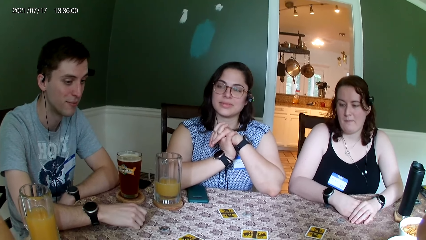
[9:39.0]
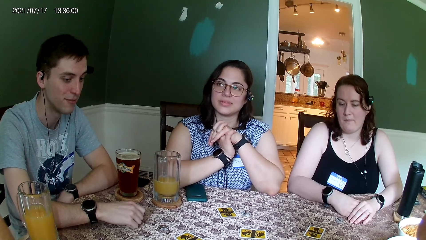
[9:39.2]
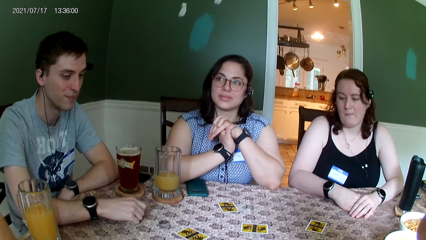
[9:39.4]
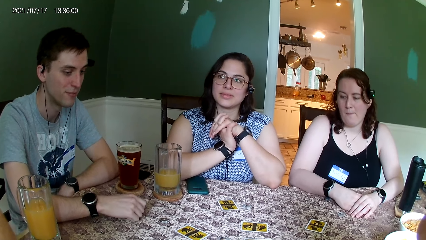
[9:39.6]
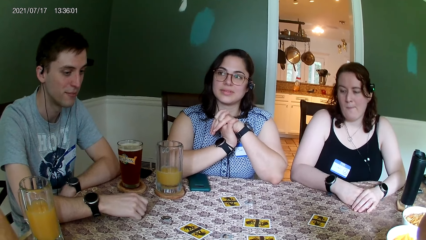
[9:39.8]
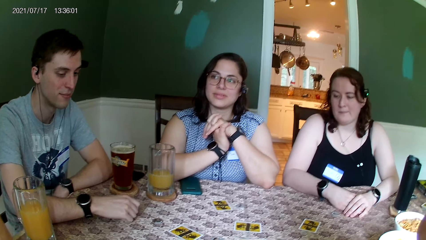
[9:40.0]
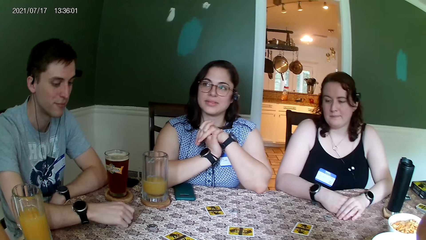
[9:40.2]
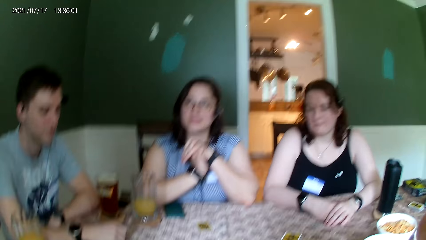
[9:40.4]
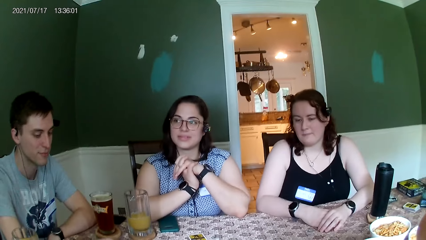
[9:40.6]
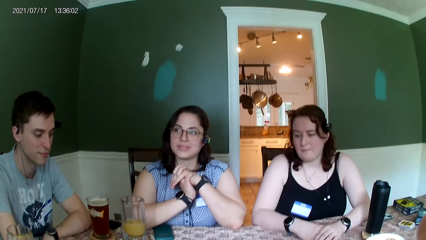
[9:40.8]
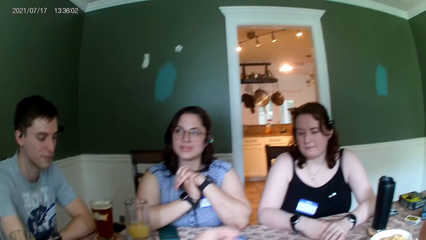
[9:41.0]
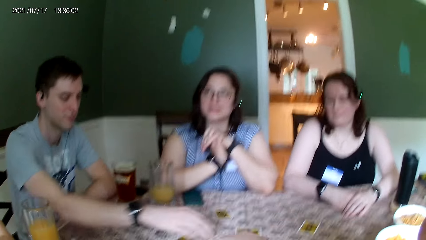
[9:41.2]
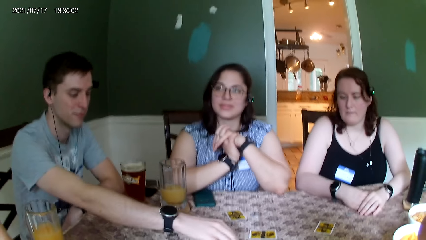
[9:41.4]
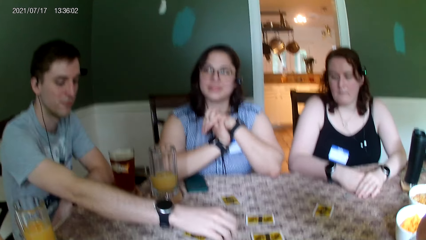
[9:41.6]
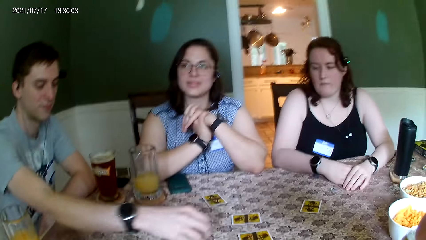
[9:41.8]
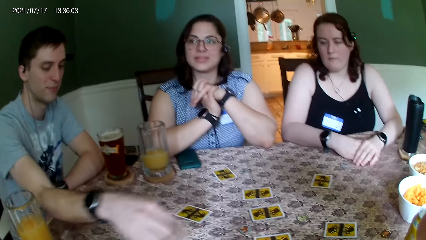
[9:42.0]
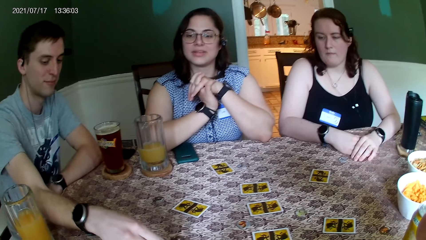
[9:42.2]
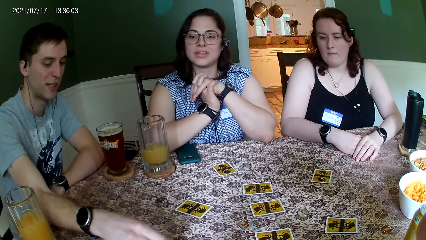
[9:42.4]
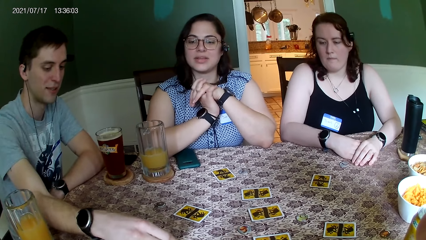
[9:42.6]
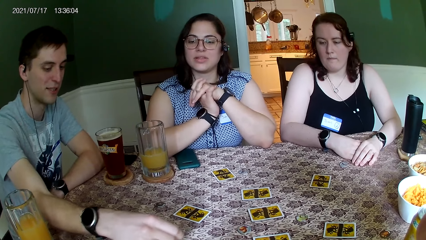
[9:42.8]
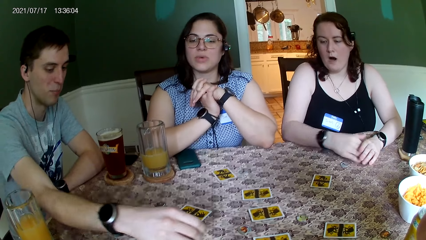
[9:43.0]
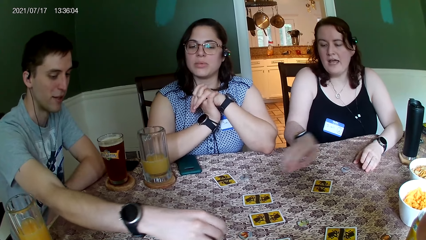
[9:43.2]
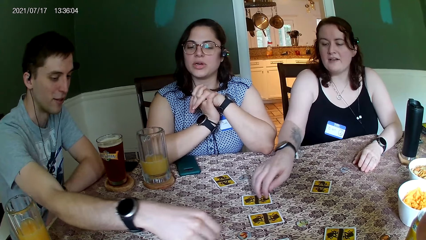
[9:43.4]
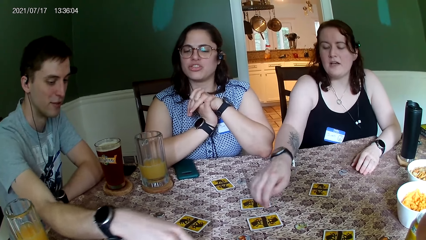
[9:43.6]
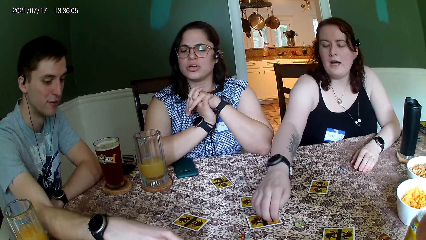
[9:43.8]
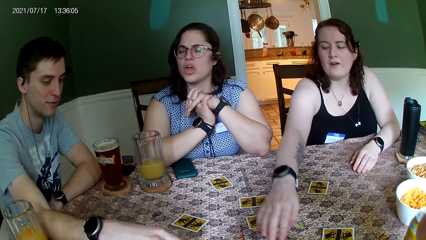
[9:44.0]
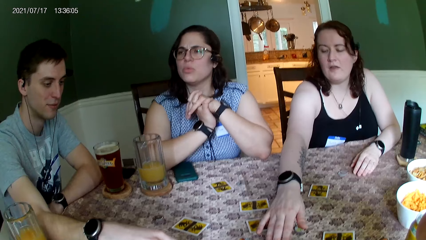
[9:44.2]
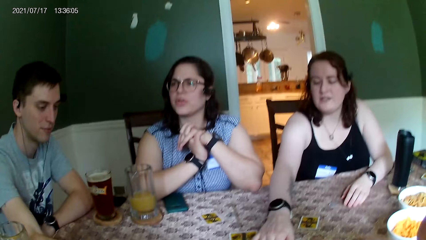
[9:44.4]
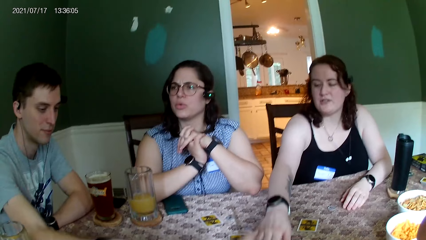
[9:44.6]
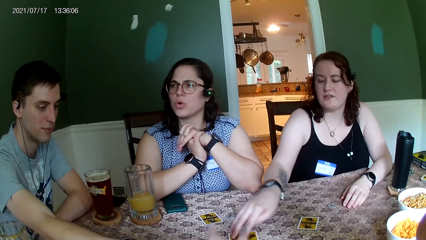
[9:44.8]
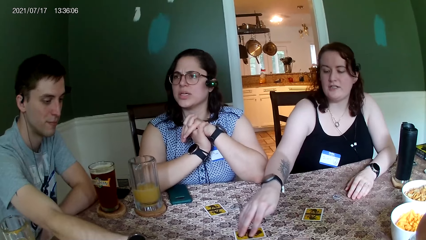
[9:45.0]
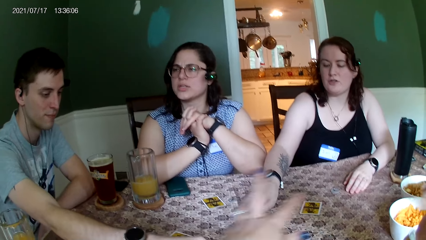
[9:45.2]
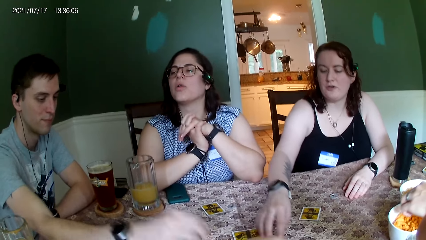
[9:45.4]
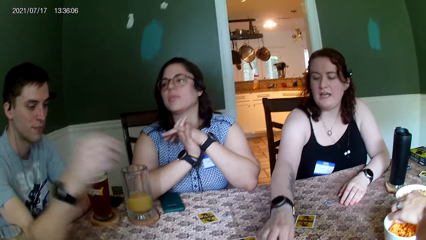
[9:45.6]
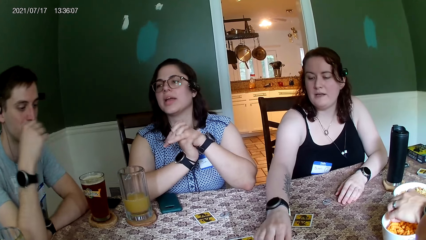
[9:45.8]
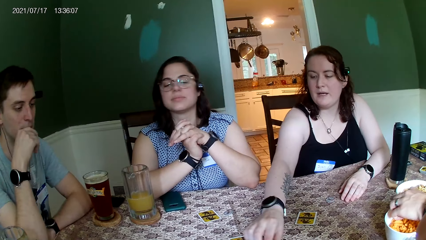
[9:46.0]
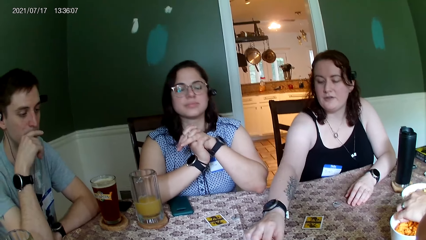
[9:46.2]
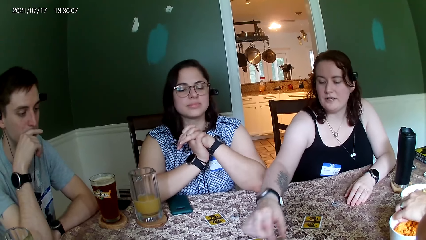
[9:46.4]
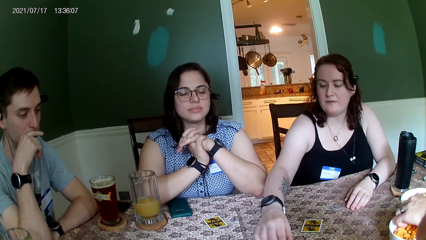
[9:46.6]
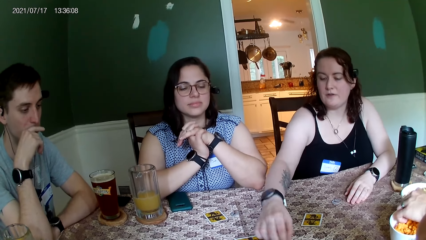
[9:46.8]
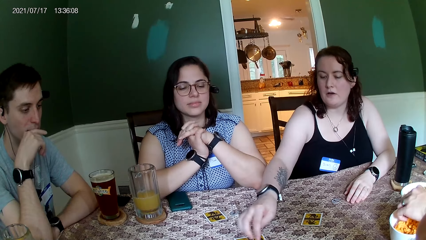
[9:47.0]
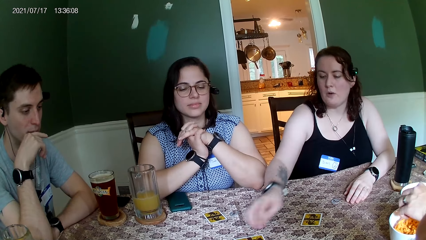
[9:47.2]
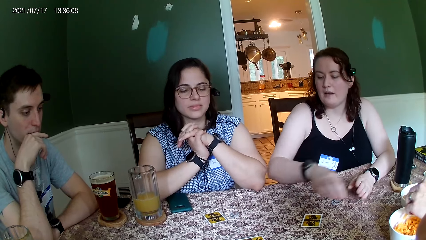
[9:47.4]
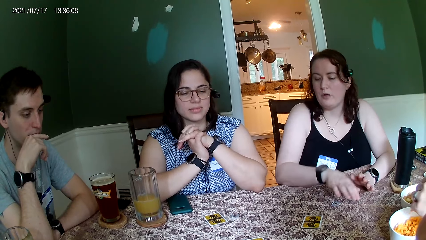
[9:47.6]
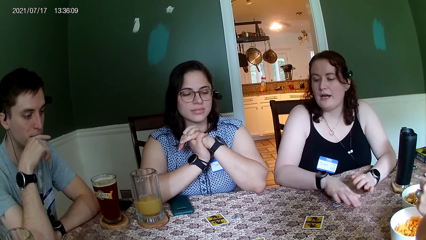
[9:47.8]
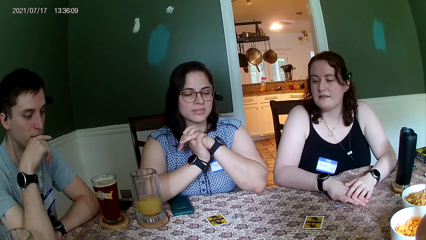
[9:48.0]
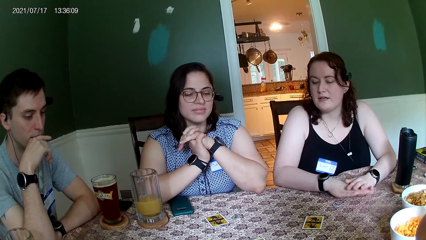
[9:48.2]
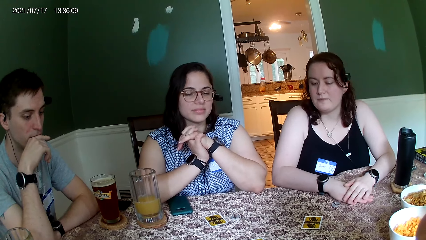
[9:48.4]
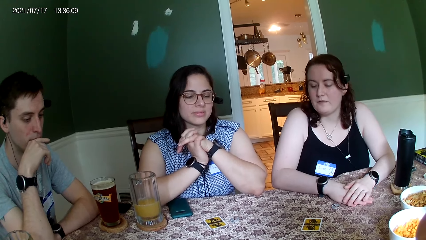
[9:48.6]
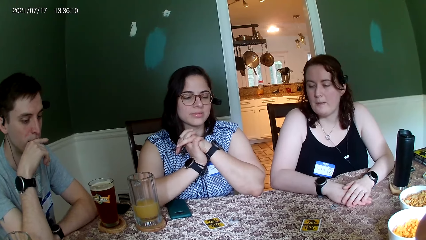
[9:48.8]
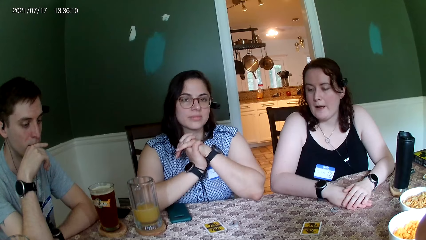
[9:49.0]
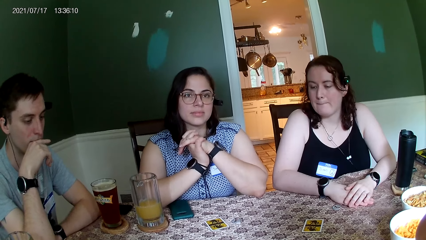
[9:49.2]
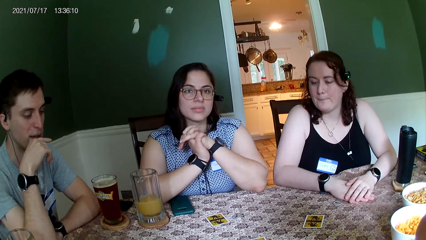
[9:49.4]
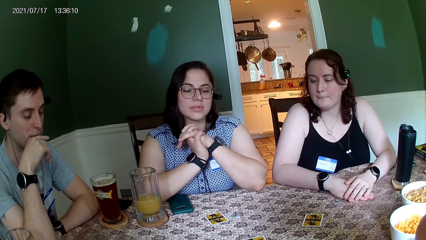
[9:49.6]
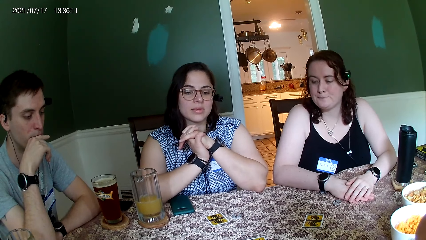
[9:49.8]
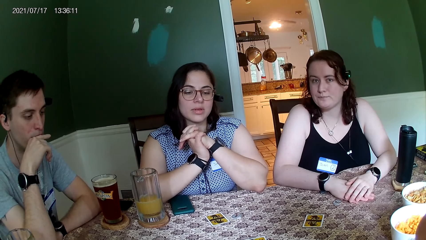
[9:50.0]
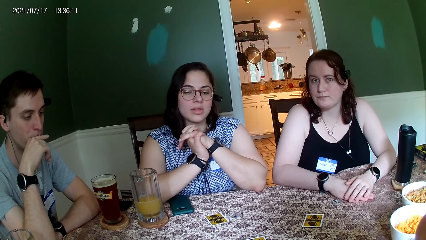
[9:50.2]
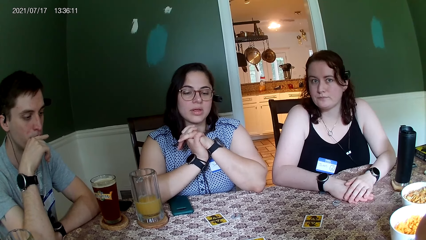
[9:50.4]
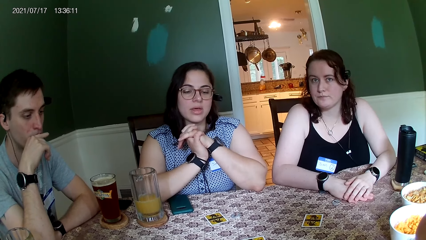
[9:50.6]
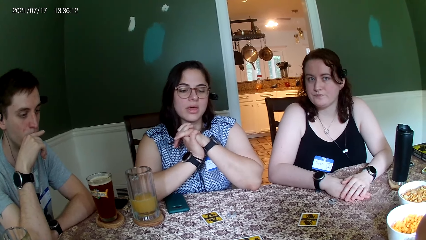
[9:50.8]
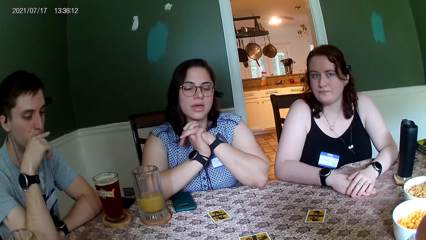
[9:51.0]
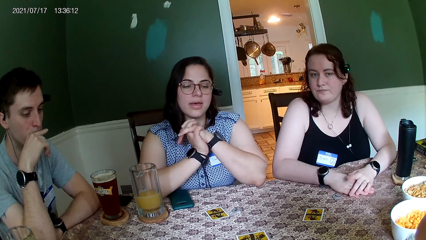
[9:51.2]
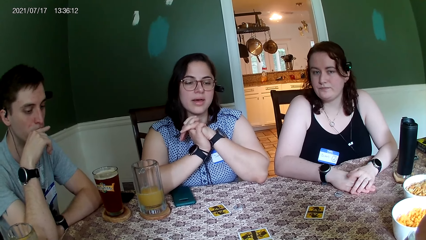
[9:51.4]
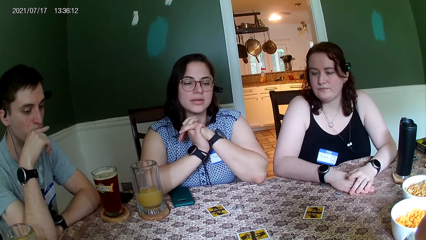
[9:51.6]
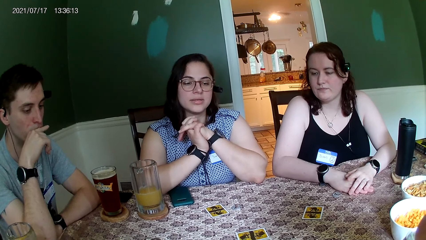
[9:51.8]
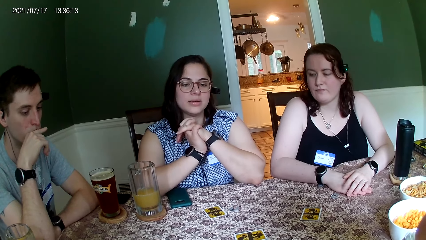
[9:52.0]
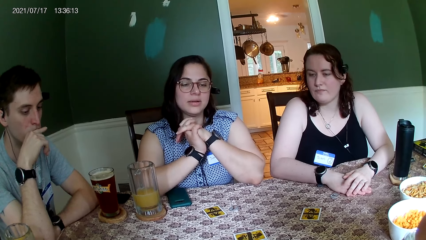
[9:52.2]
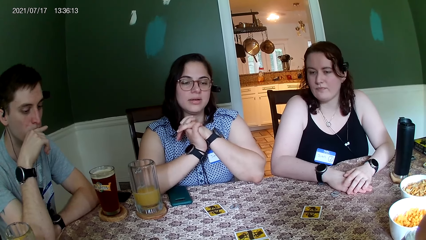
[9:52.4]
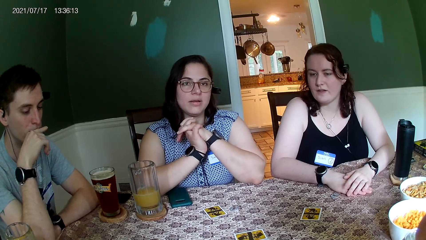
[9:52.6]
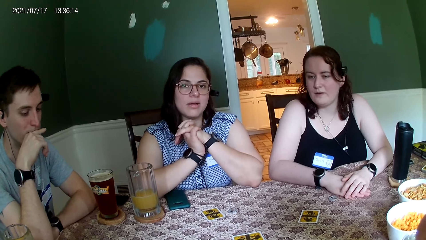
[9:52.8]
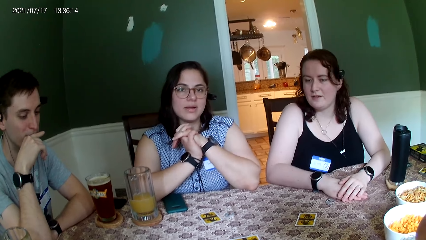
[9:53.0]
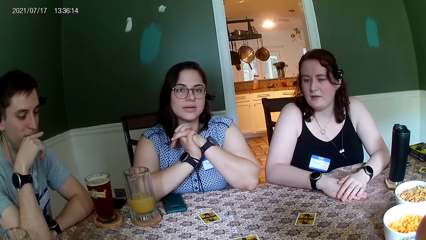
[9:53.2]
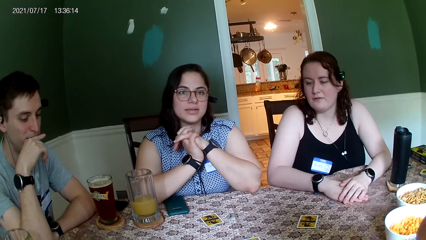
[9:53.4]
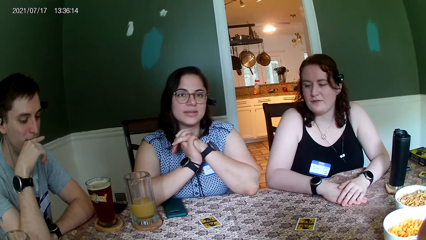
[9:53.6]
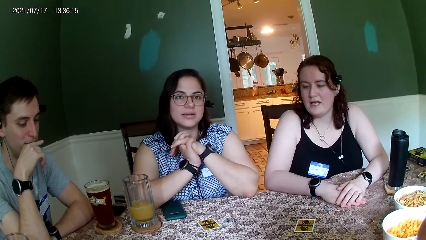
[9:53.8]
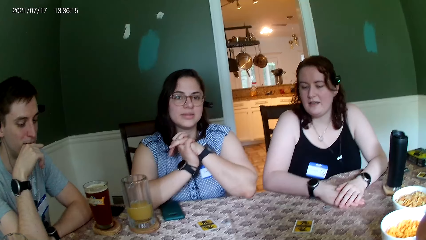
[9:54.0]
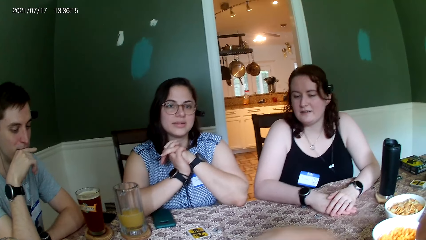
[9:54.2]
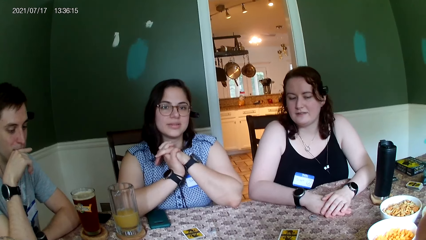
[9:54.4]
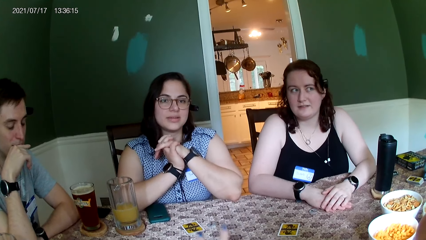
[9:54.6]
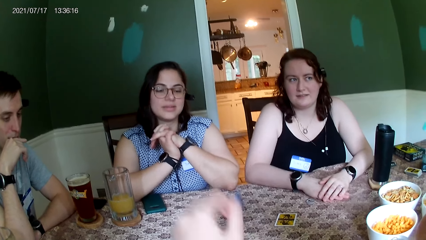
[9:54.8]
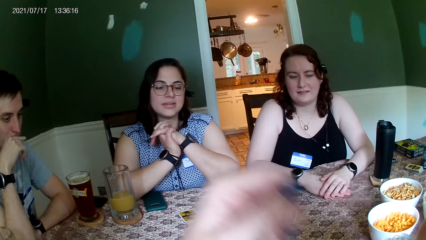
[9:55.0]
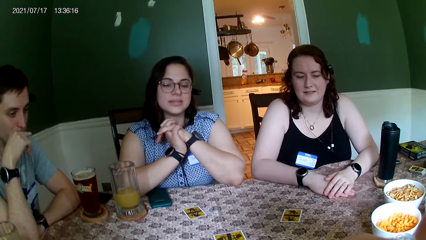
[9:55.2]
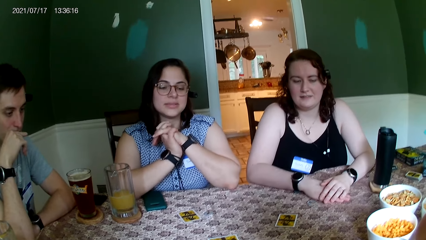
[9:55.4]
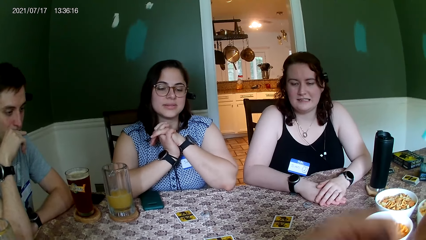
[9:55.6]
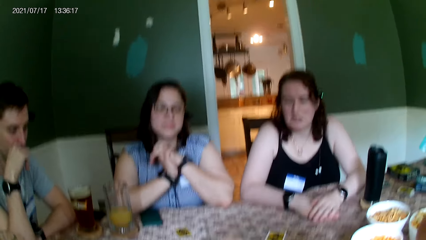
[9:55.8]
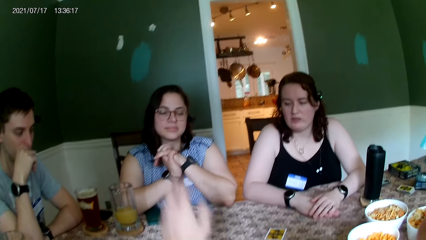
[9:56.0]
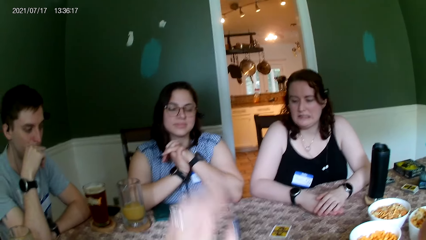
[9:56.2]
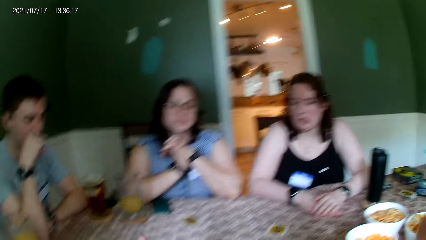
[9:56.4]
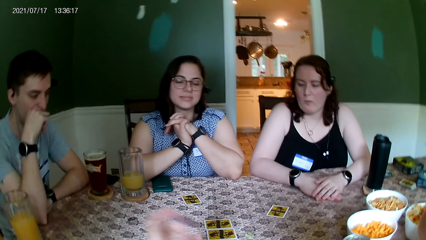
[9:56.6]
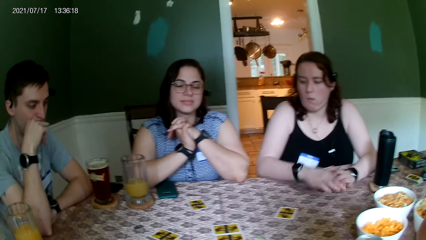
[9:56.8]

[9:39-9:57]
The camera wearer dialogues with the people at the table. The man moves a chip on the table with his right hand. The woman touches the cards on the table with her right hand and moves the cards on the table with her right hand. Another man picks food from a bowl on the table with his left hand. The camera wearer picks a chip from the table with her left hand.
